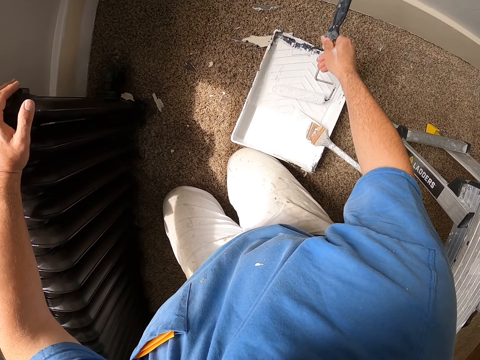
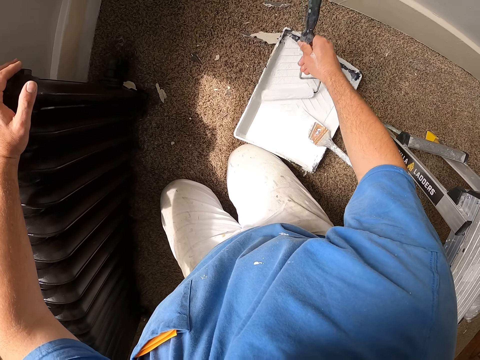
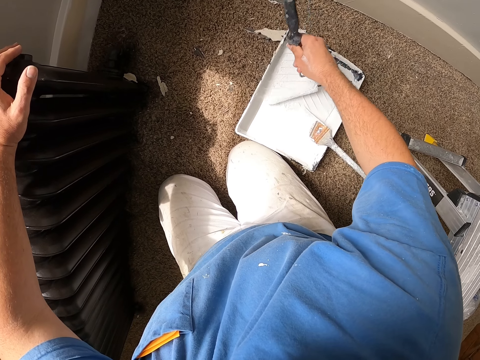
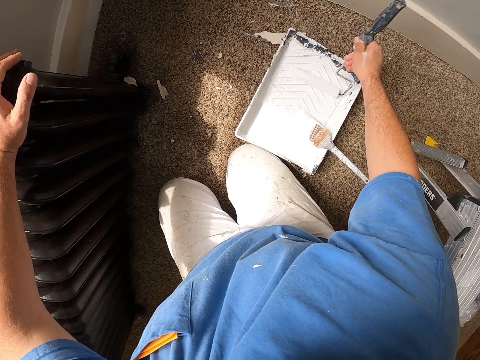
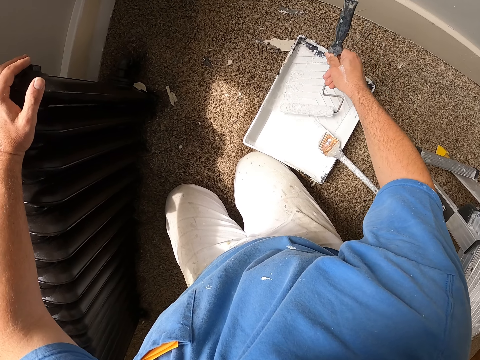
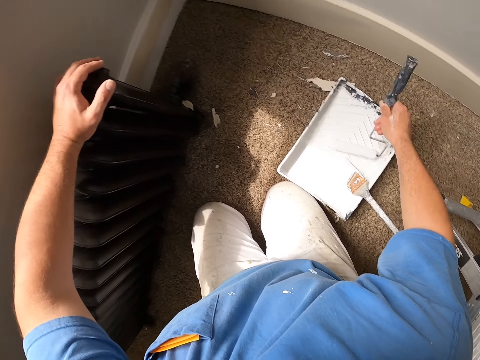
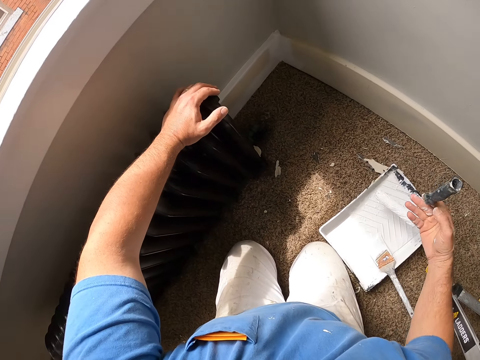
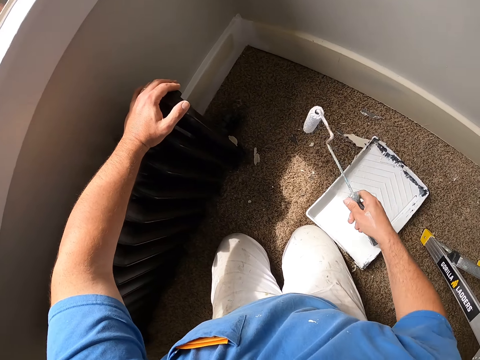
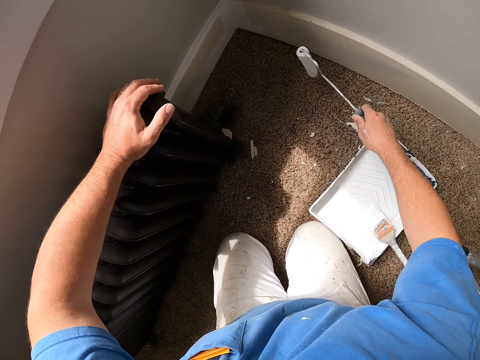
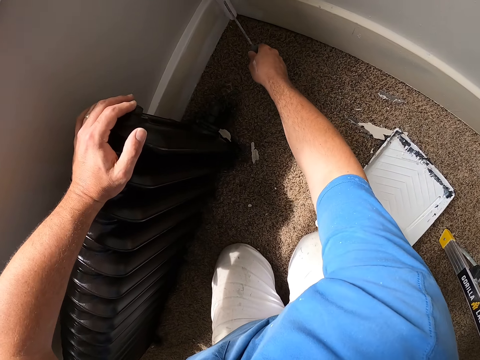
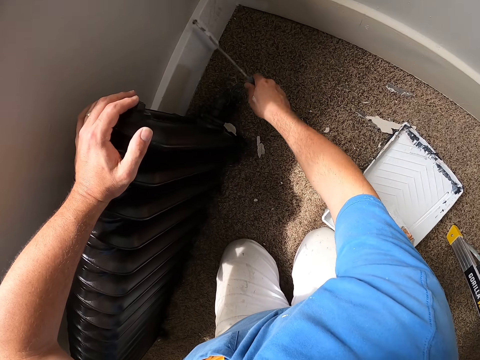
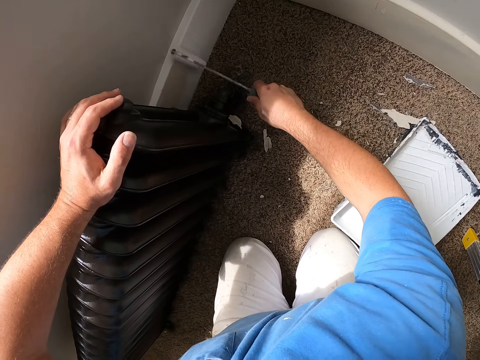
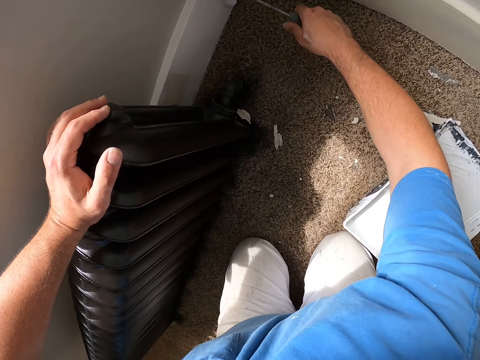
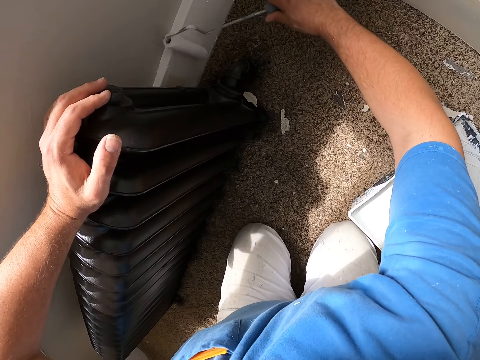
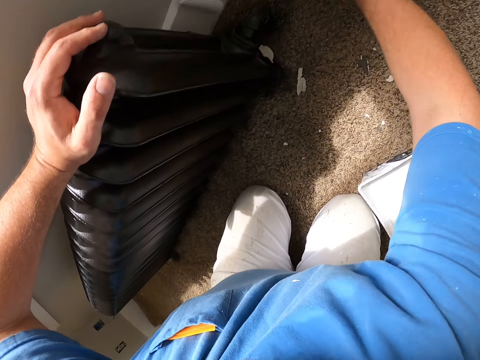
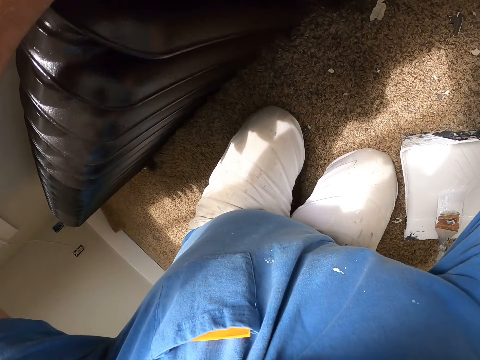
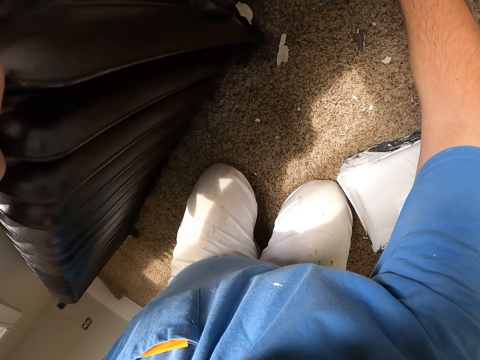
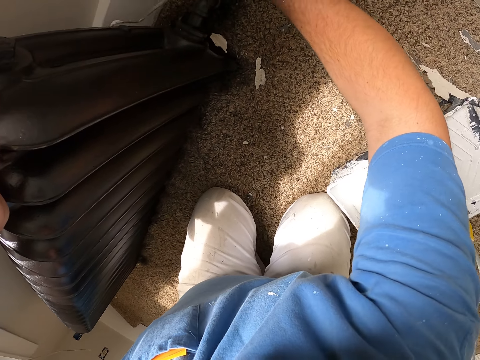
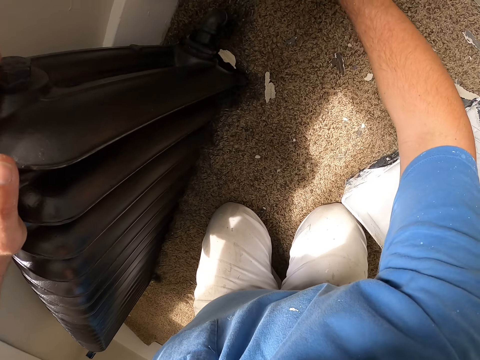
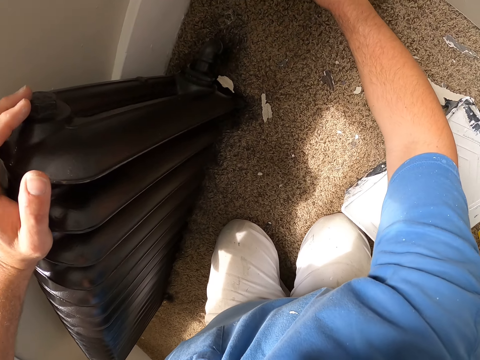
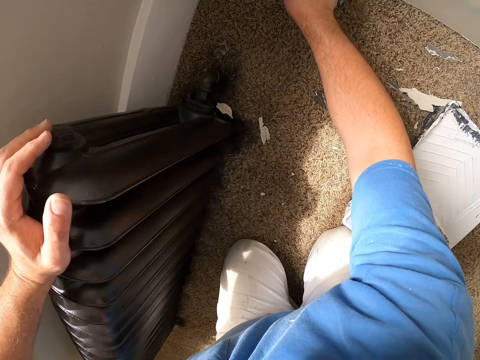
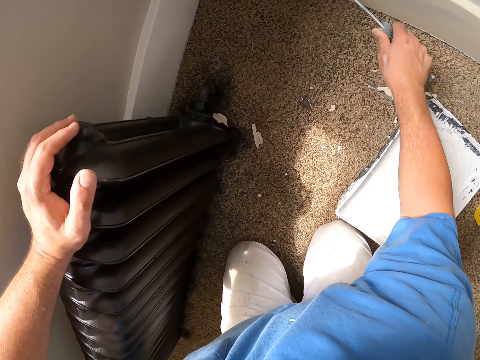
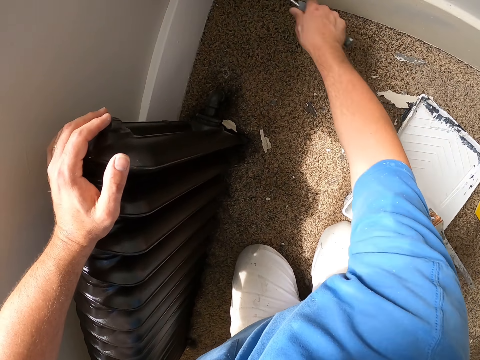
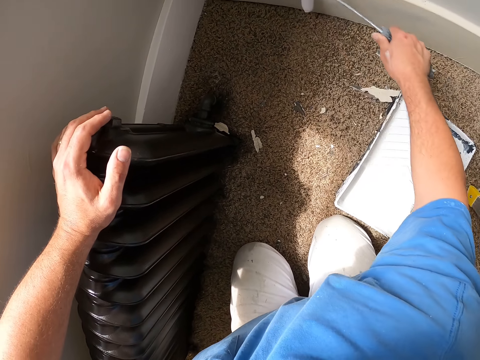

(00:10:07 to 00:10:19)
The camera wearer picks up the painting roller. They roll the painting roller on the paint. They paint the baseboard.

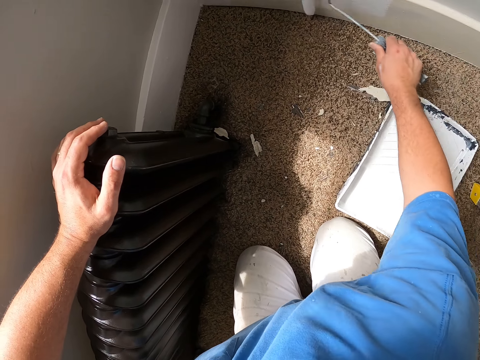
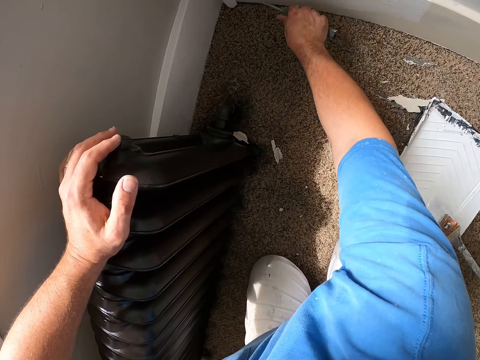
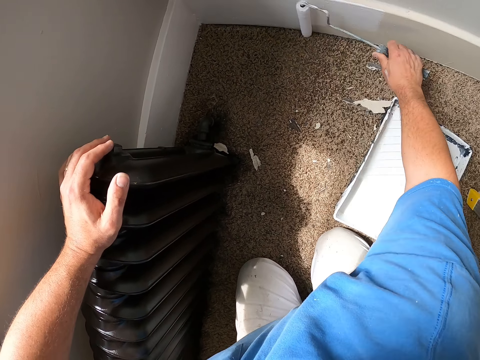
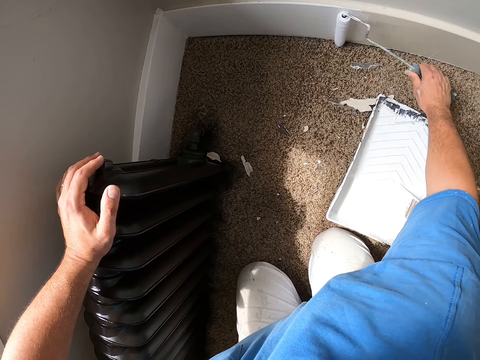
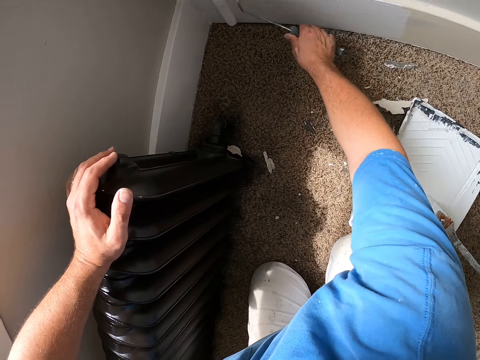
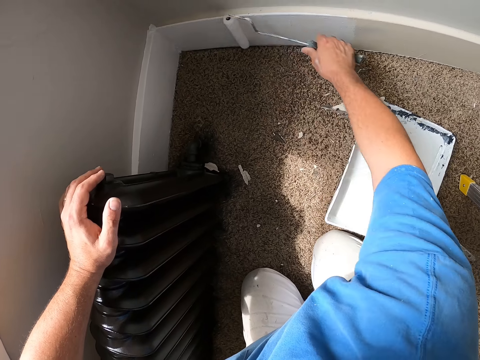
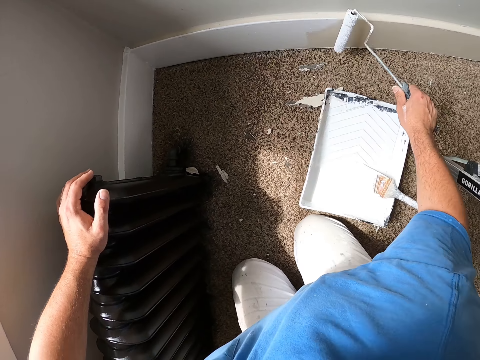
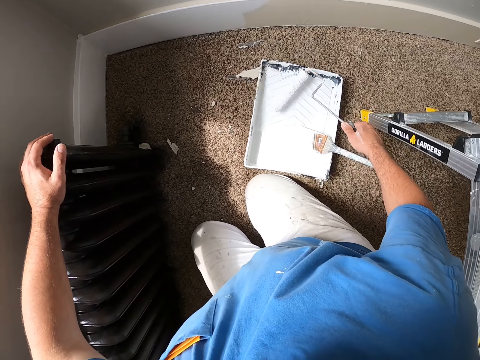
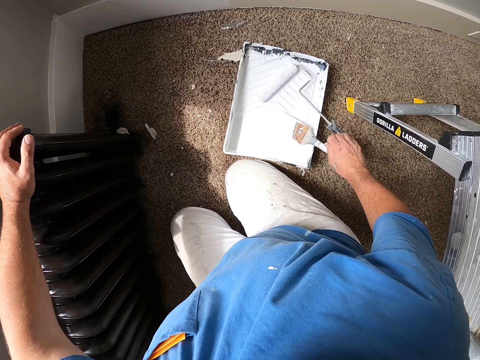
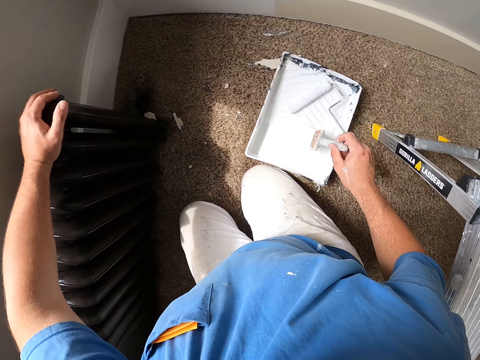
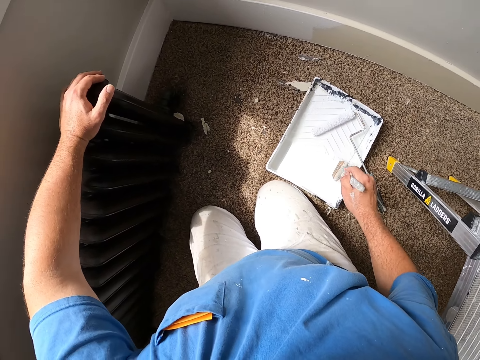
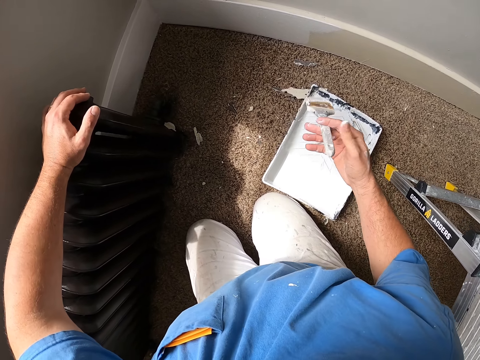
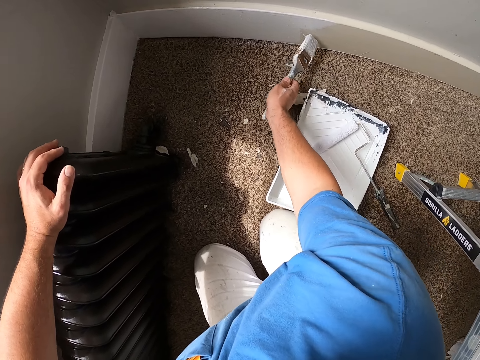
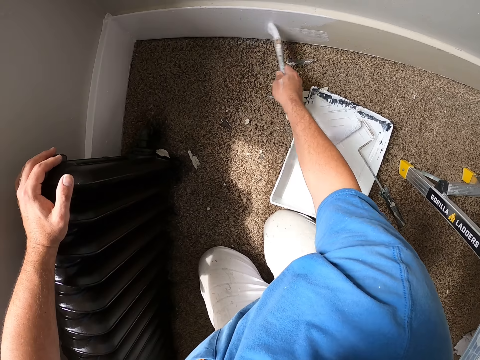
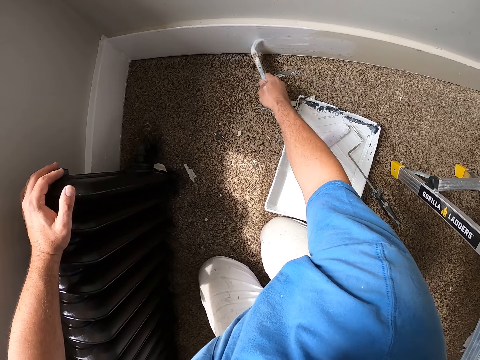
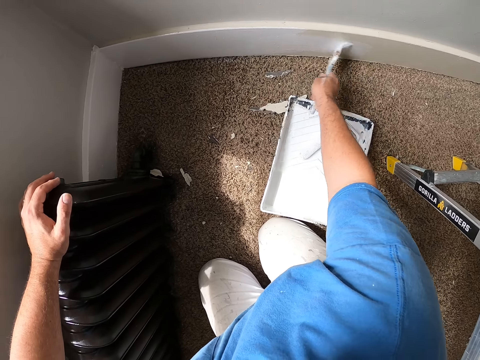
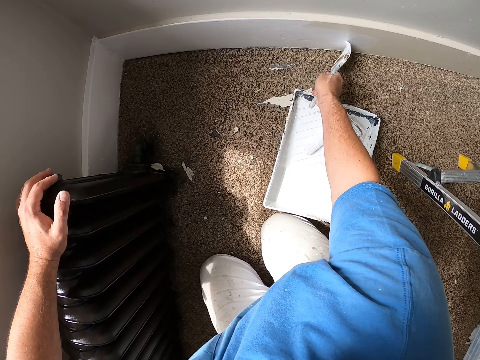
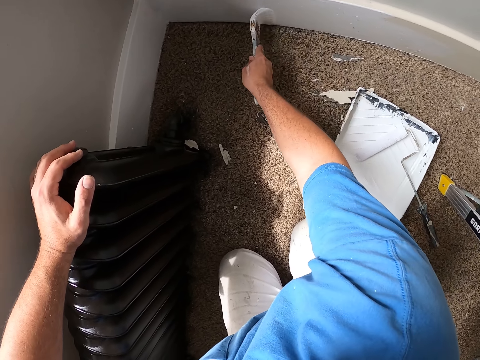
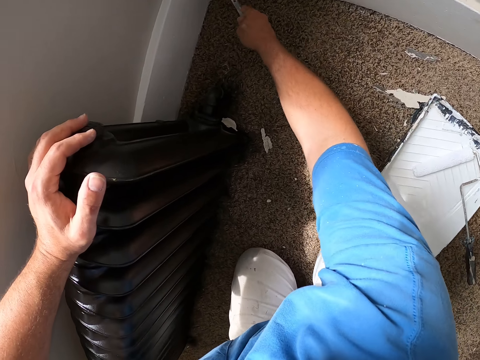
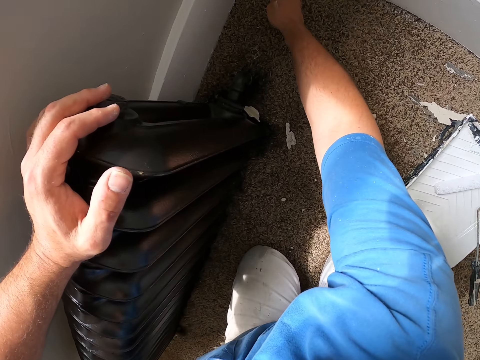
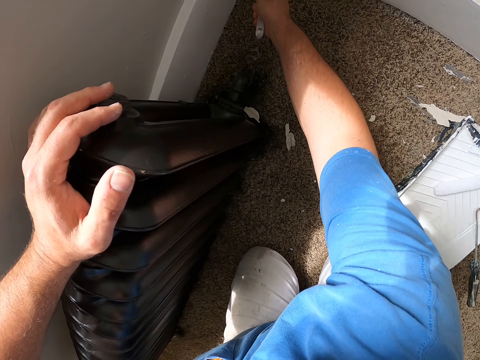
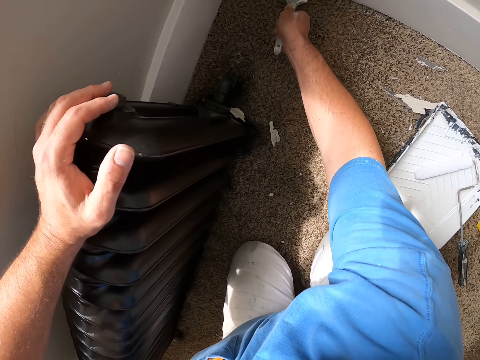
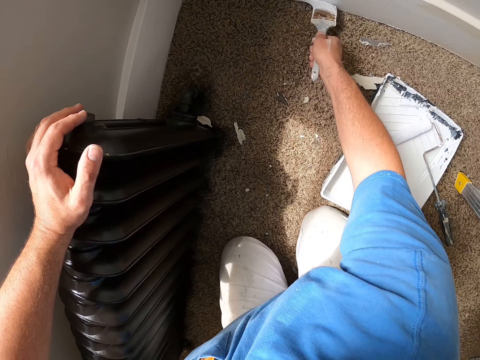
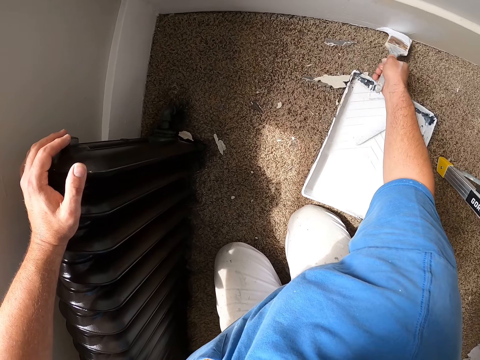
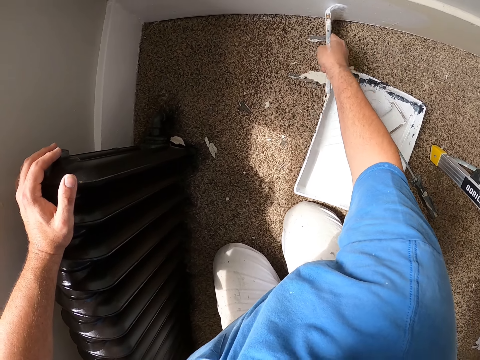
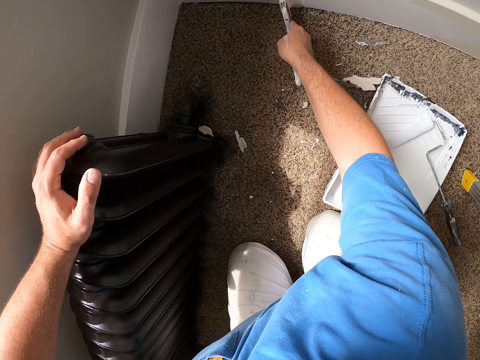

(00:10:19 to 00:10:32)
The camera wearer drops the paint roller. They put the painting roller in paint. They pick up the paint brush and put the brush in paint. They paint the baseboard.

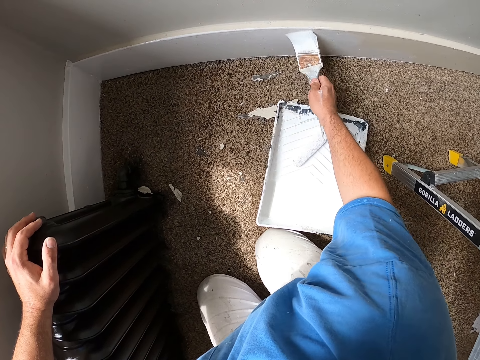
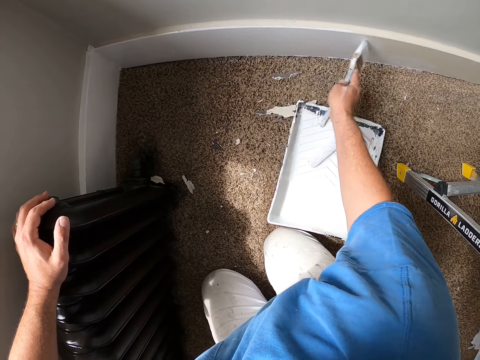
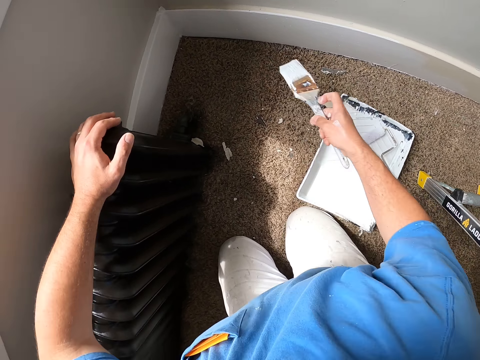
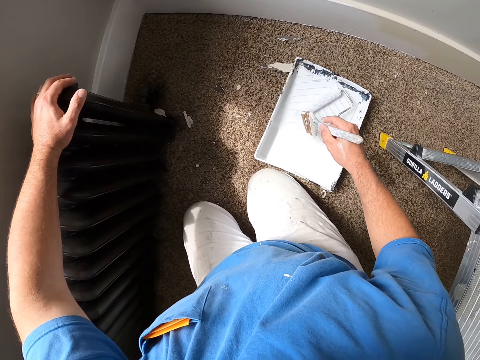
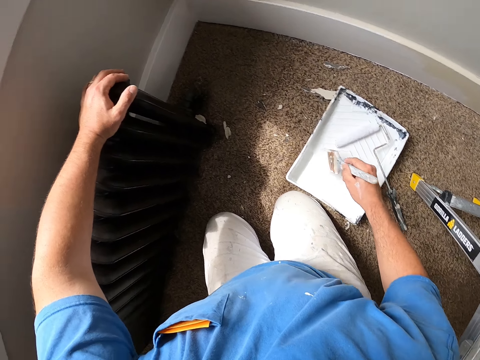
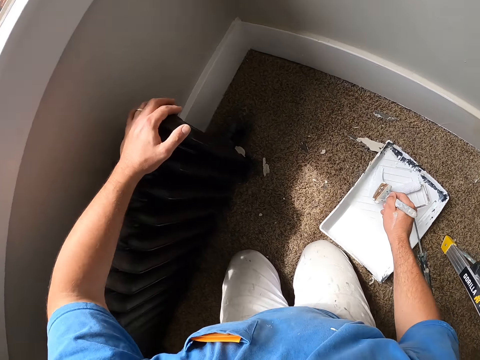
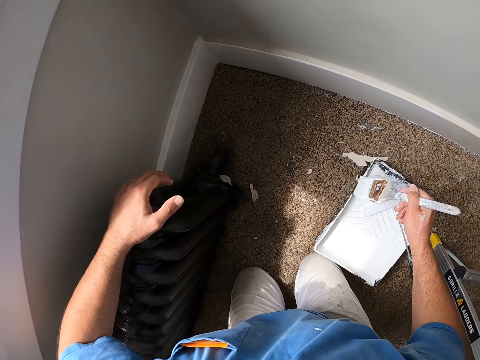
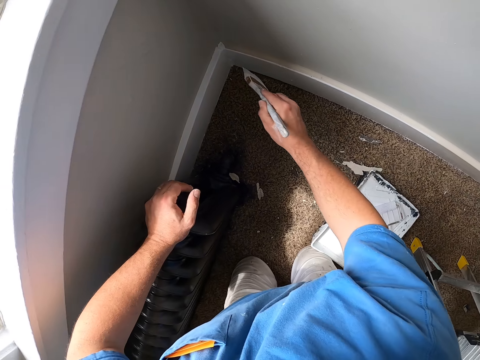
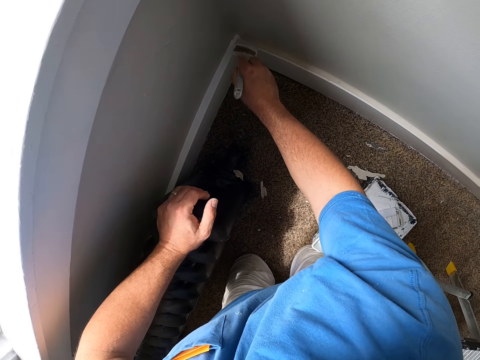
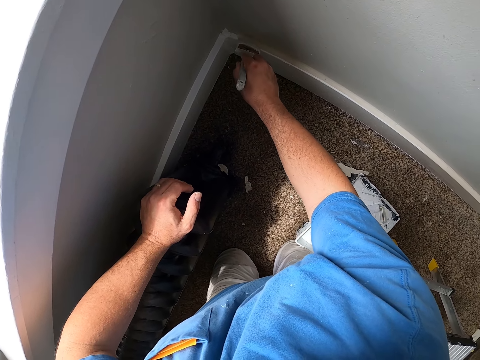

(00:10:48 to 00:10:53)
The camera wearer takes paint with the paint brush.
